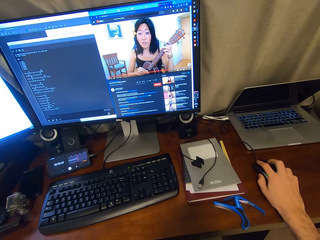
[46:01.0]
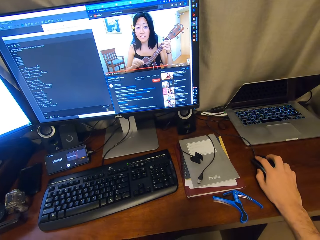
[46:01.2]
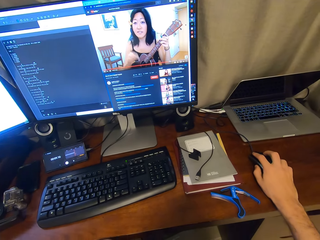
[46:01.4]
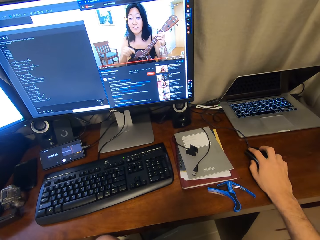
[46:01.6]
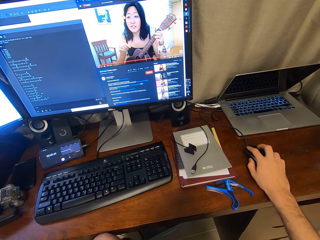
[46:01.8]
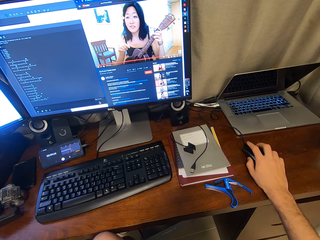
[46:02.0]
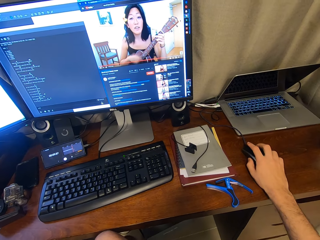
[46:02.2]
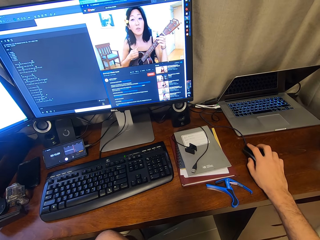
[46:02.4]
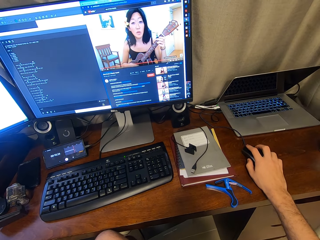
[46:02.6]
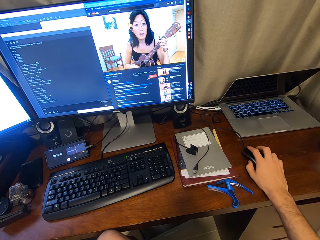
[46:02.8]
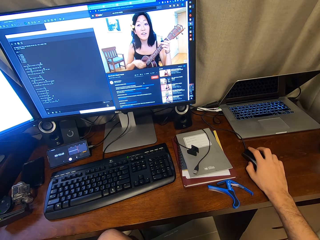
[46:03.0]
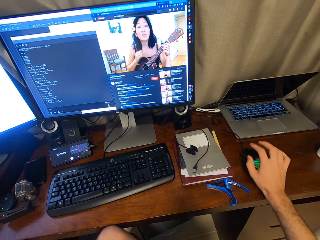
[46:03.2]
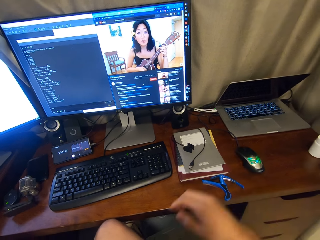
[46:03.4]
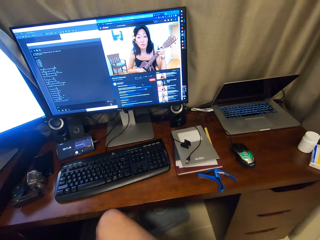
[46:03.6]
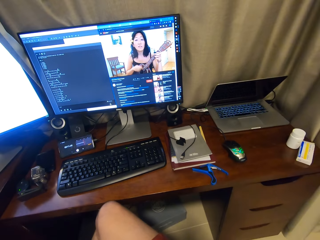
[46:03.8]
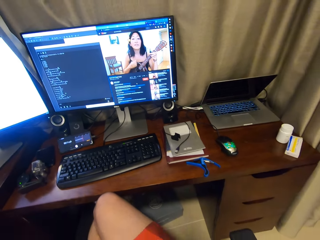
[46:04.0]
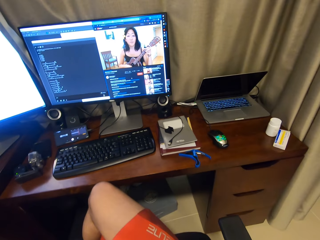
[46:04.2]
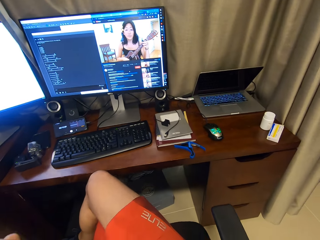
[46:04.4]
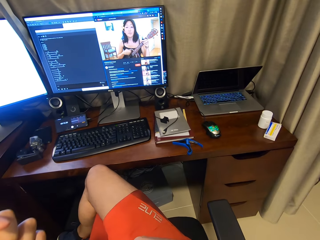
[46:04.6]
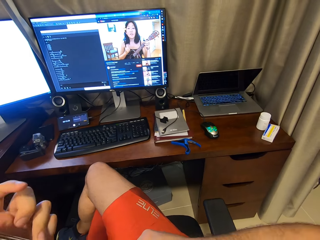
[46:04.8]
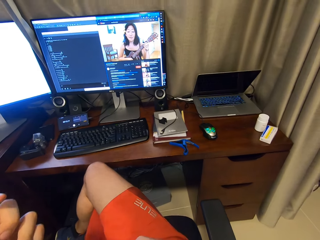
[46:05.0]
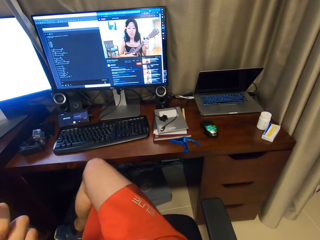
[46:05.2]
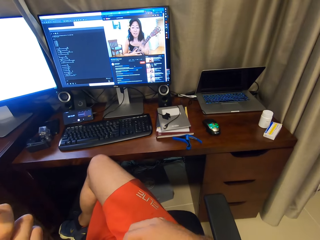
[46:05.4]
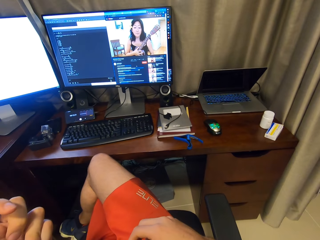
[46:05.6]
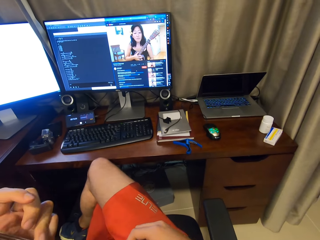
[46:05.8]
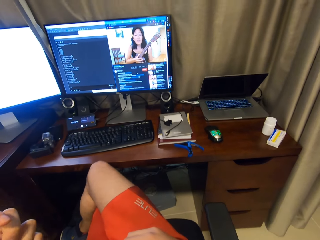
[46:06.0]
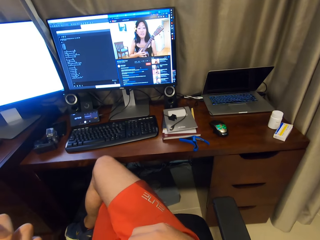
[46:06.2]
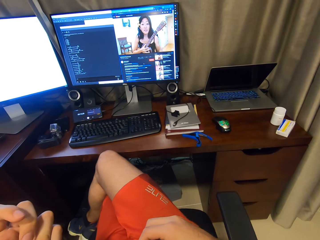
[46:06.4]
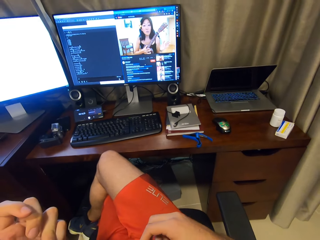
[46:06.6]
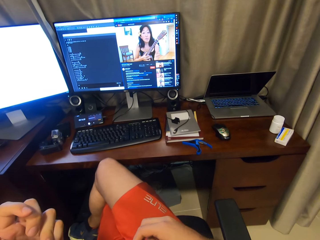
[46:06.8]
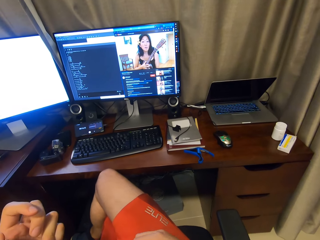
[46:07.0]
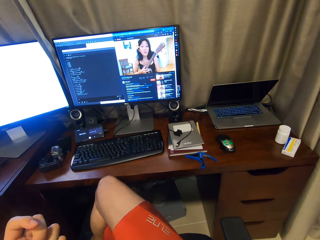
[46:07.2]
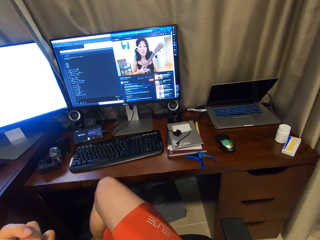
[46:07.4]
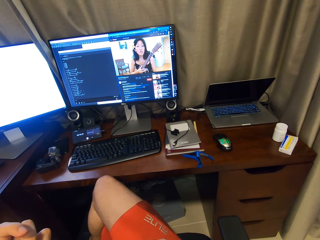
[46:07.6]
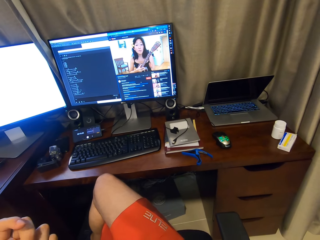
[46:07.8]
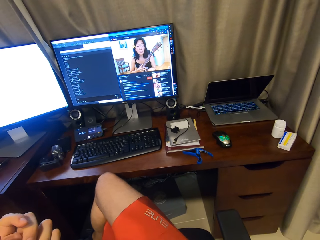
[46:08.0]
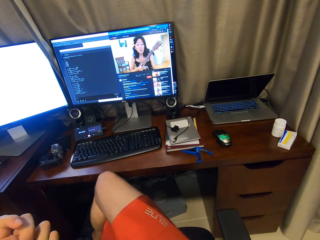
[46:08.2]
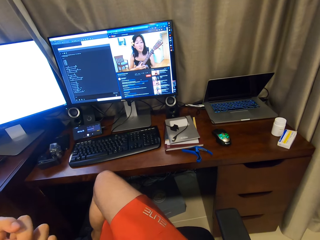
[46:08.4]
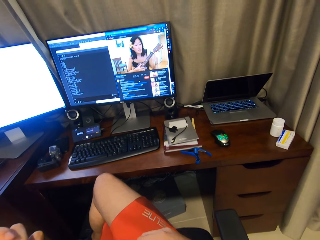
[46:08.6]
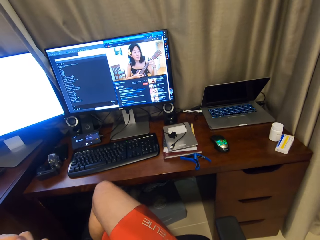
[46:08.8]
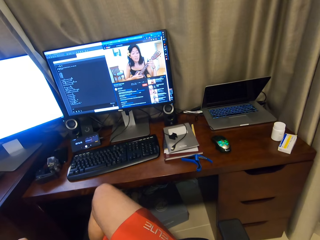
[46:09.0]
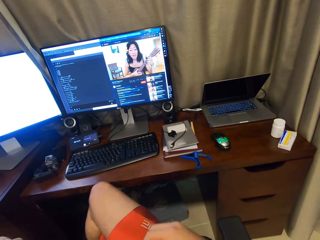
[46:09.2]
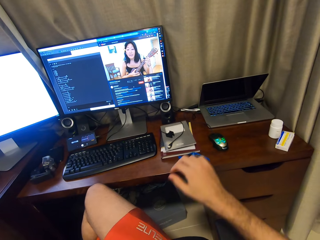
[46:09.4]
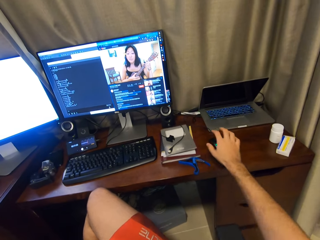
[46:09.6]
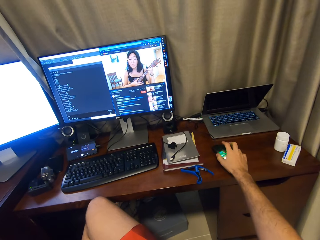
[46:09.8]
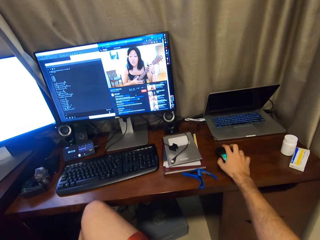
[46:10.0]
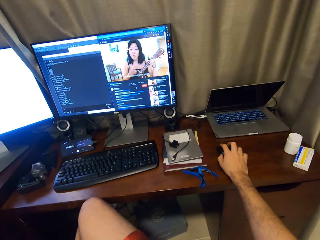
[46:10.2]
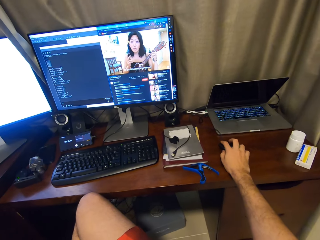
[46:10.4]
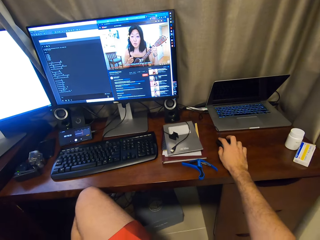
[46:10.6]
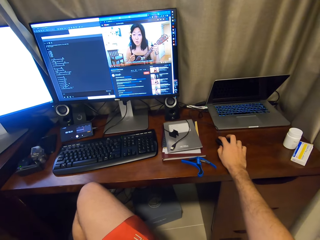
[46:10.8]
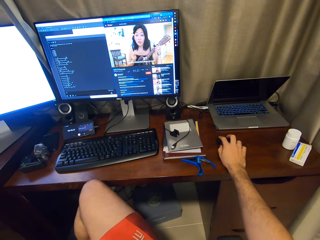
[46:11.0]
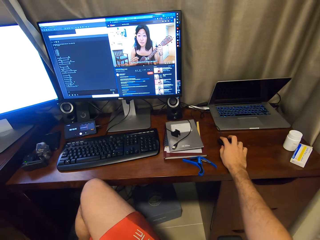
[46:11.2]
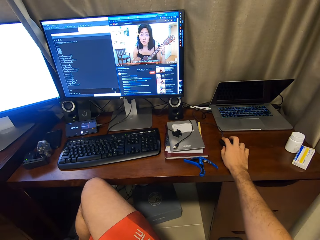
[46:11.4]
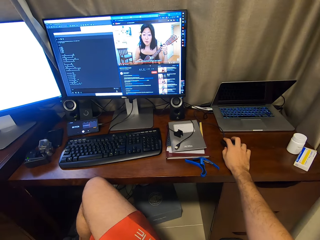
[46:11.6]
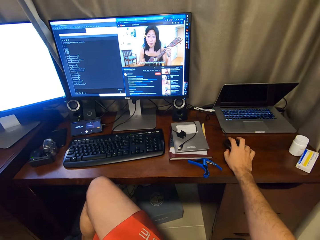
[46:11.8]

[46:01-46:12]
The camera wearer holds a mouse. They watch the computer screen. They remove their hand off the mouse. They hold the mouse. They touch the mouse.

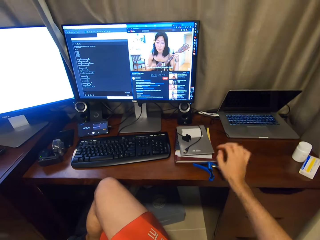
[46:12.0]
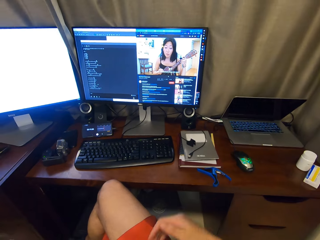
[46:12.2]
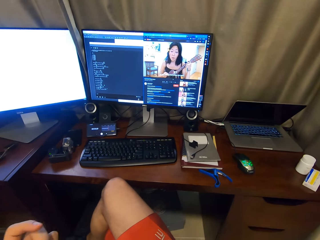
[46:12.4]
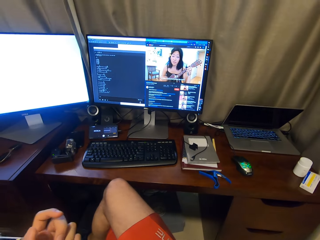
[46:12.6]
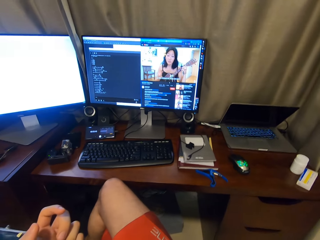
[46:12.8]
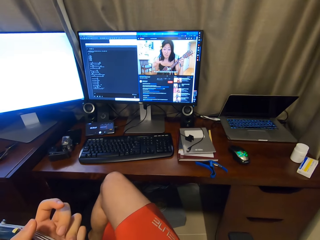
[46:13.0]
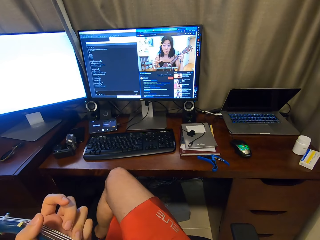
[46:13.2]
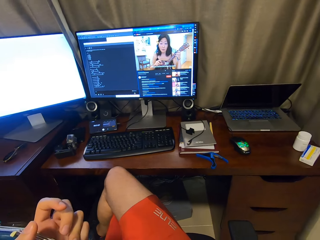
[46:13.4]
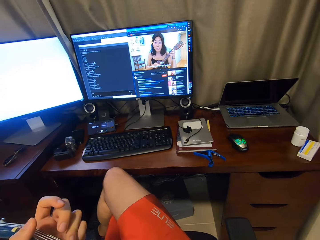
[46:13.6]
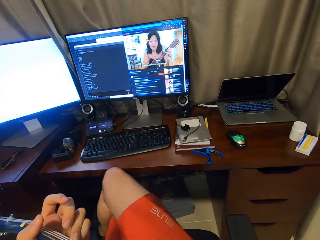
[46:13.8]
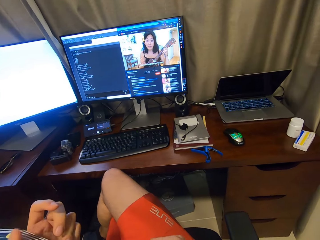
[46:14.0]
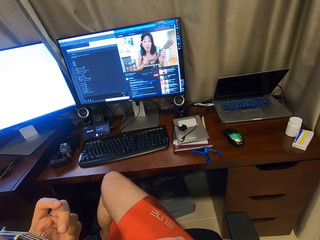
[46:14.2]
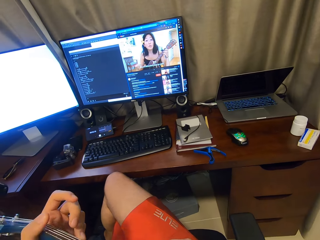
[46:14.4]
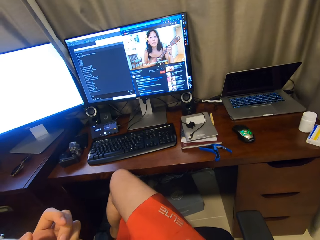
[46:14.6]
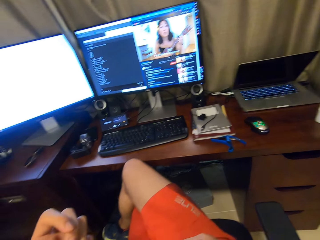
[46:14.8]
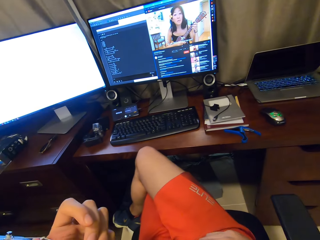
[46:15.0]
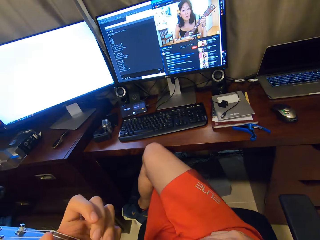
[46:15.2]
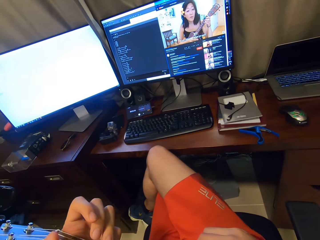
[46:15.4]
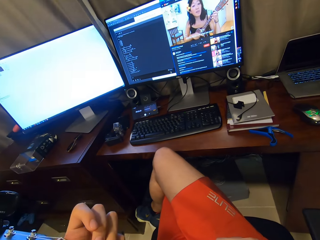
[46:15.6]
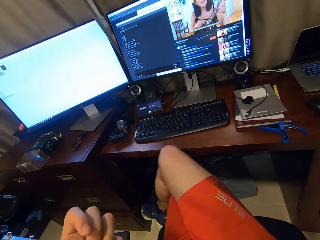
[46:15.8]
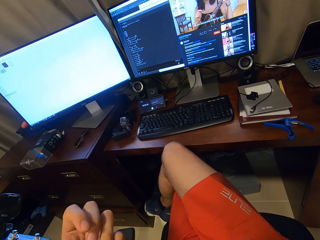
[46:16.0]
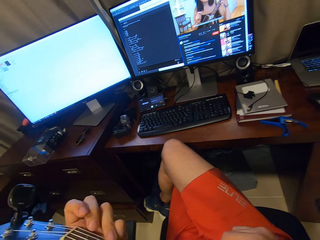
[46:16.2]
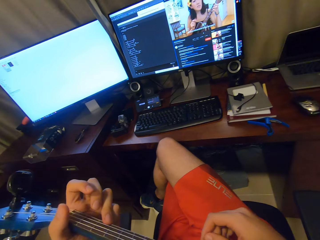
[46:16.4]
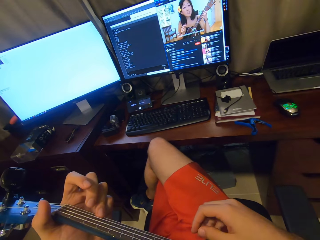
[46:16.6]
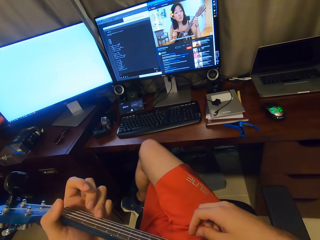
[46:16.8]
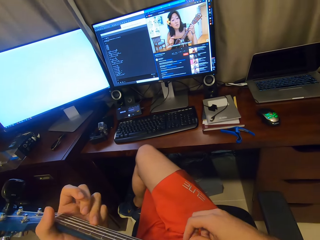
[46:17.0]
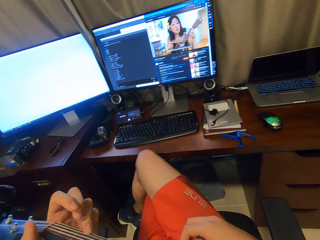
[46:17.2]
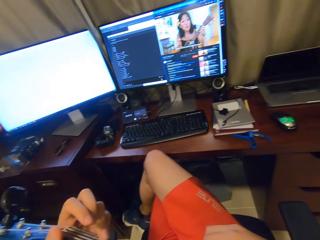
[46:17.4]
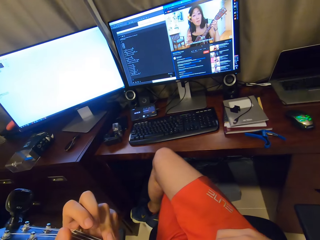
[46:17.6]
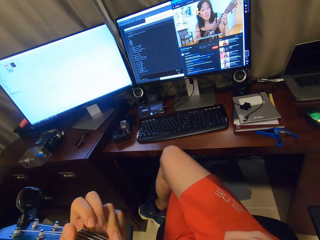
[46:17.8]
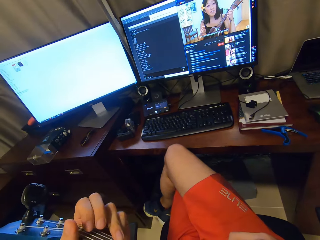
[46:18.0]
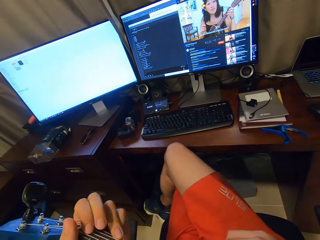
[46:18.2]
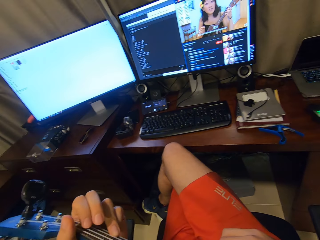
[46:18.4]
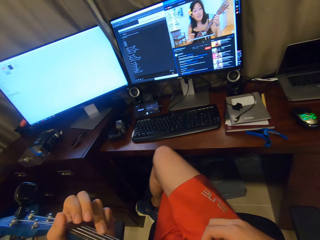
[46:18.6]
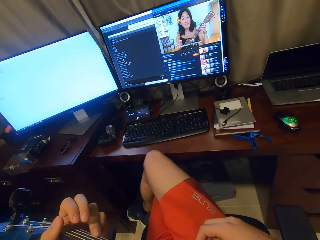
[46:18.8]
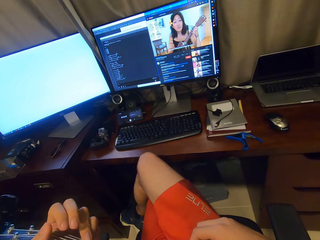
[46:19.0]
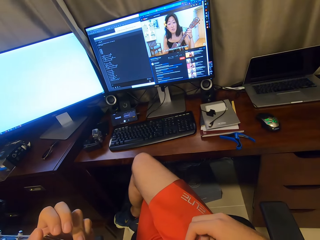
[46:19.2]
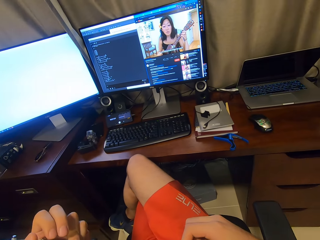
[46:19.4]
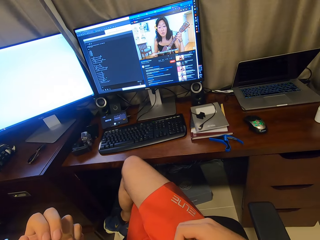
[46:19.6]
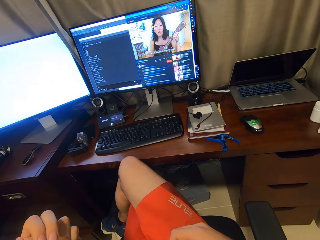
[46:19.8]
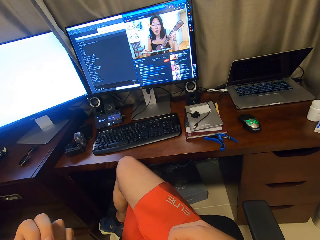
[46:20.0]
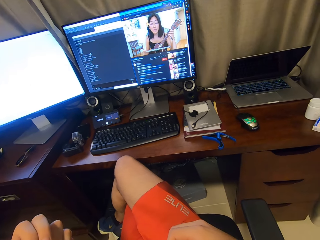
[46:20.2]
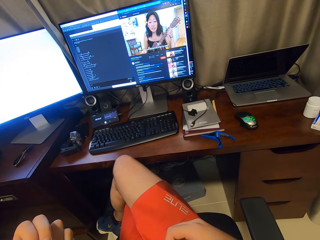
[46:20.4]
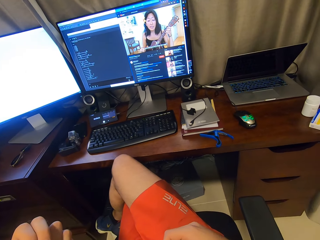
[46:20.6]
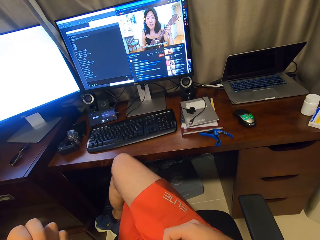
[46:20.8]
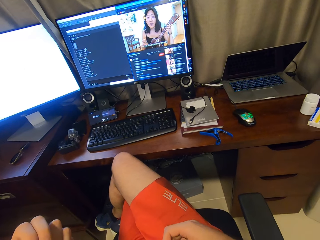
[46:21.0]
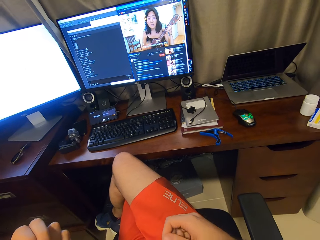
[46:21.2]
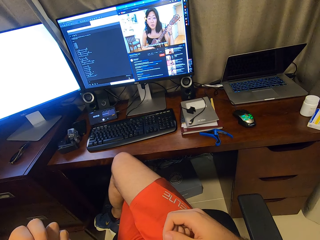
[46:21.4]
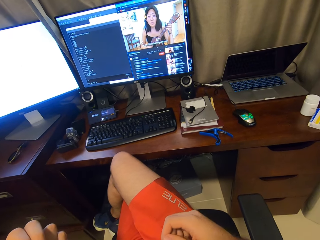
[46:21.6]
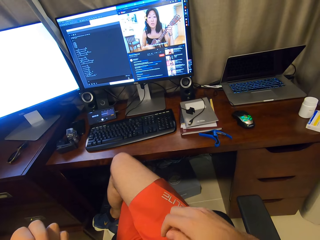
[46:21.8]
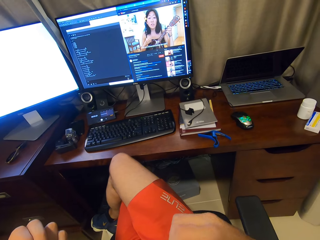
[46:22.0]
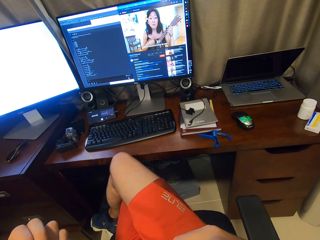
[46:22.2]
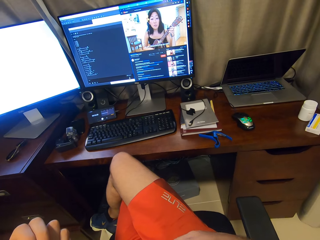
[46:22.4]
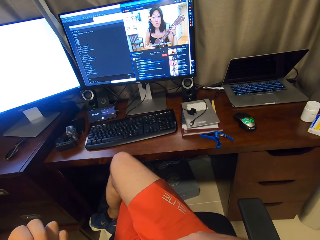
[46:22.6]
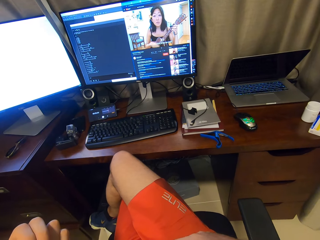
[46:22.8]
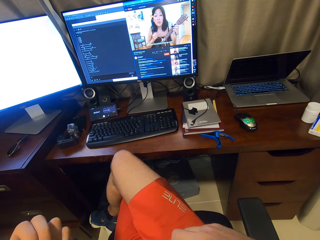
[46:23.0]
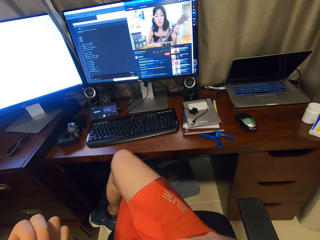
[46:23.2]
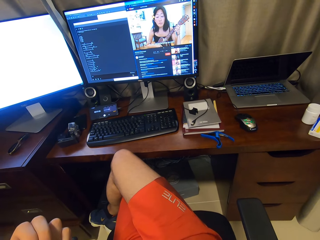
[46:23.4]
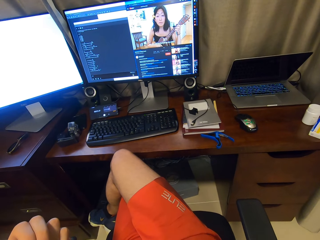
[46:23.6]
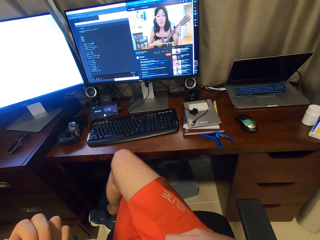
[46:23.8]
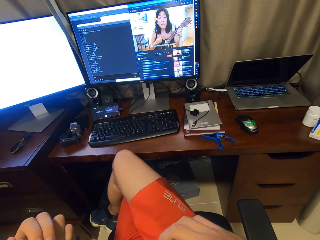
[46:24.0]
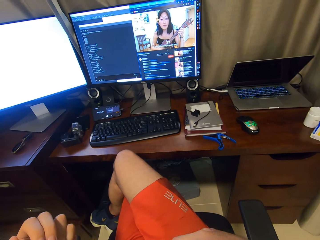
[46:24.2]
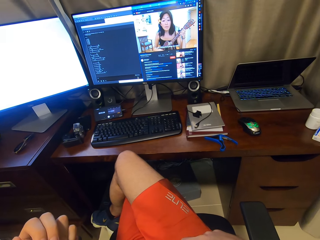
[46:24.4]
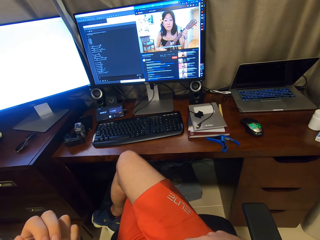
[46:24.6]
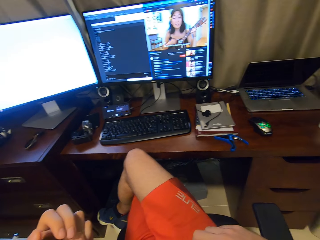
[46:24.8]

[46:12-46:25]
The camera wearer watches the computer screen. They play guitar. They remove their hand off the mouse. They hold the guitar. They play the guitar.
